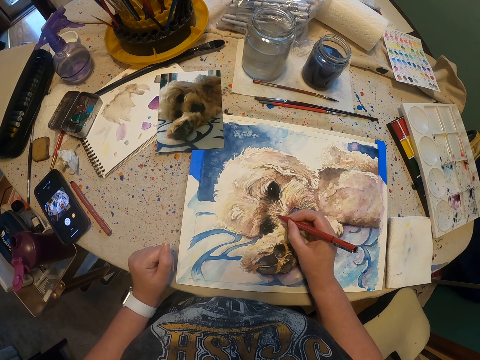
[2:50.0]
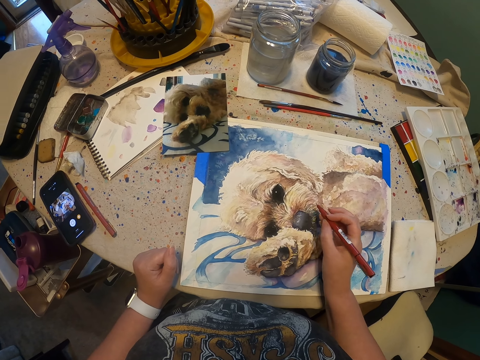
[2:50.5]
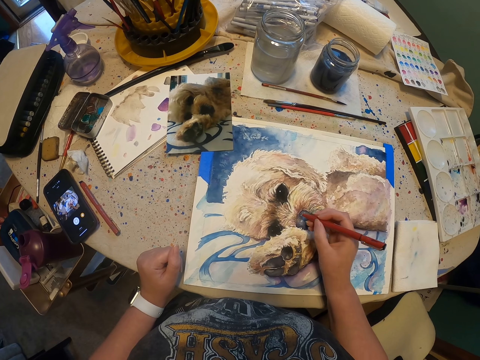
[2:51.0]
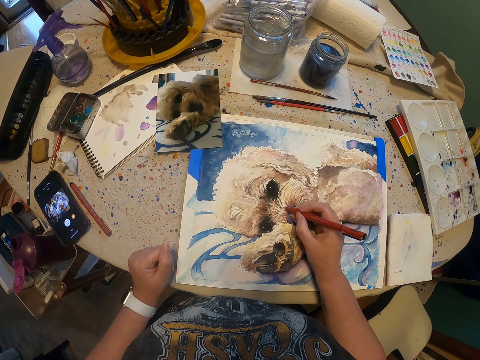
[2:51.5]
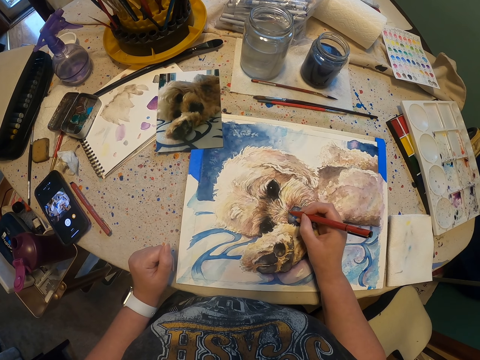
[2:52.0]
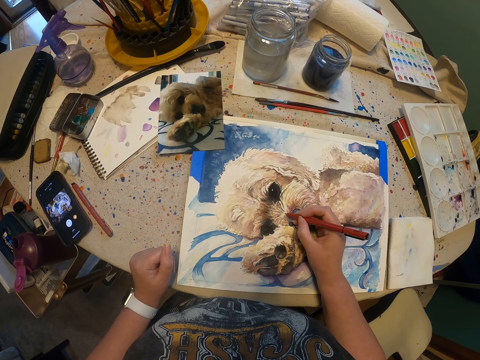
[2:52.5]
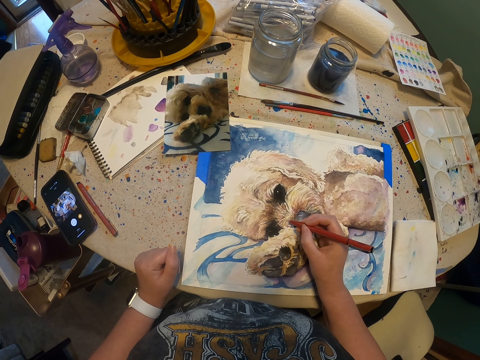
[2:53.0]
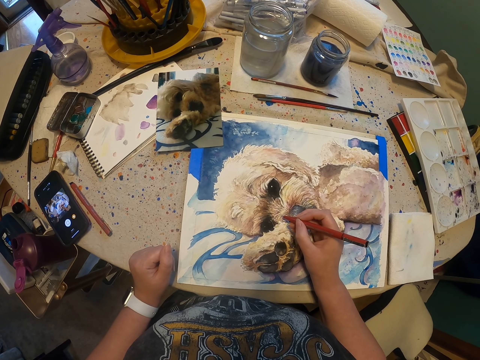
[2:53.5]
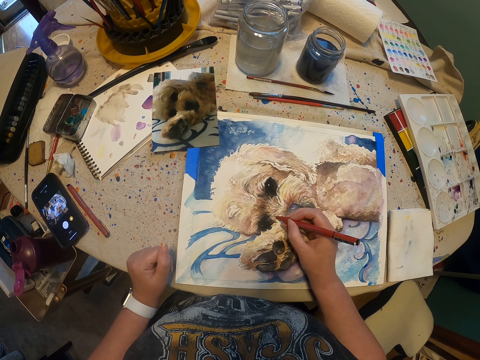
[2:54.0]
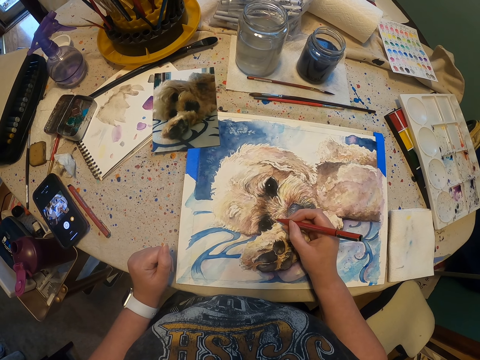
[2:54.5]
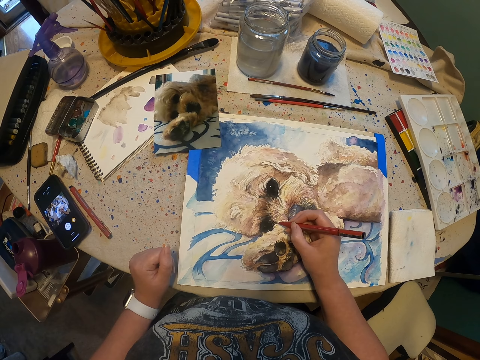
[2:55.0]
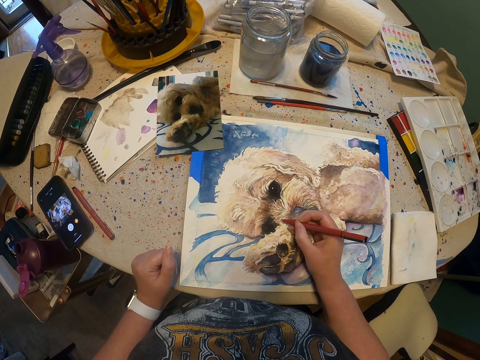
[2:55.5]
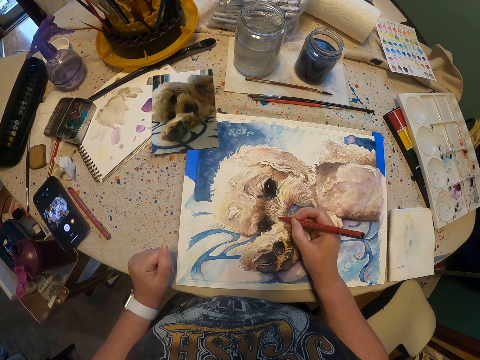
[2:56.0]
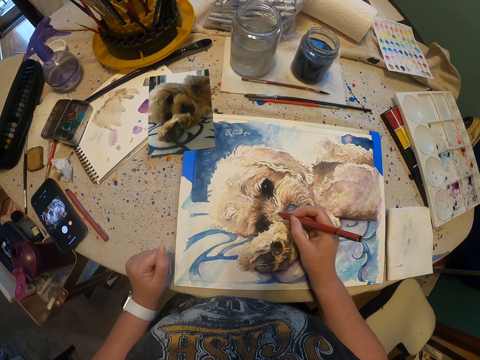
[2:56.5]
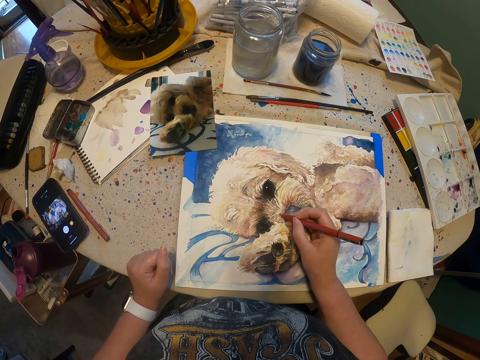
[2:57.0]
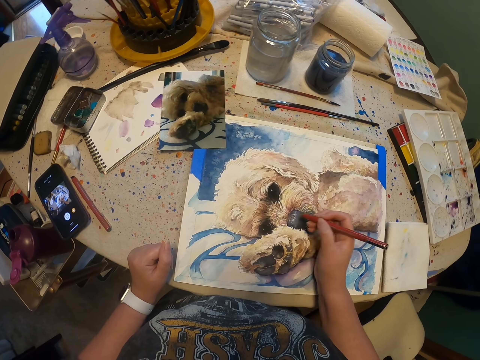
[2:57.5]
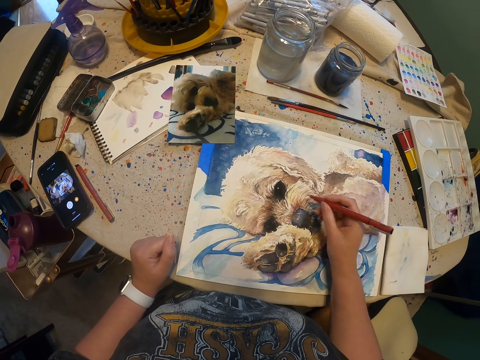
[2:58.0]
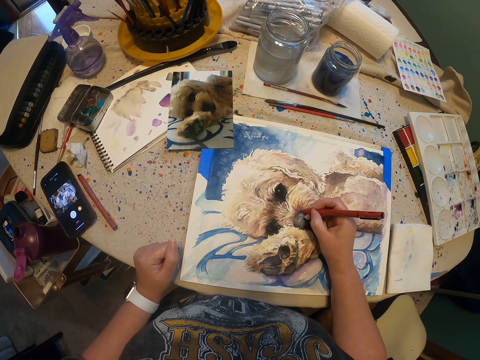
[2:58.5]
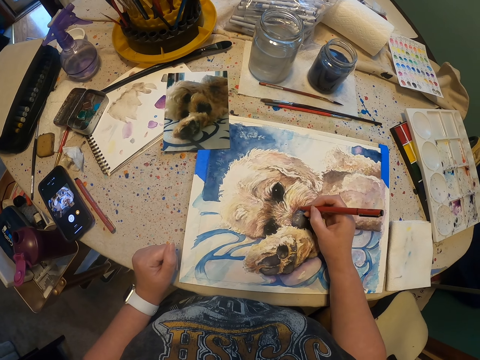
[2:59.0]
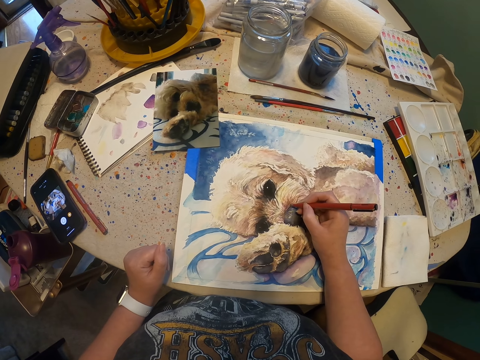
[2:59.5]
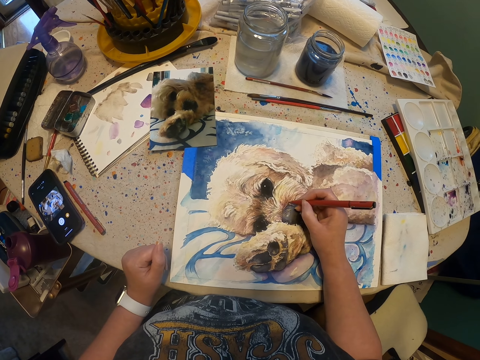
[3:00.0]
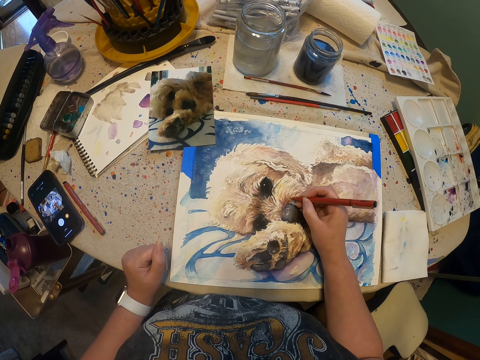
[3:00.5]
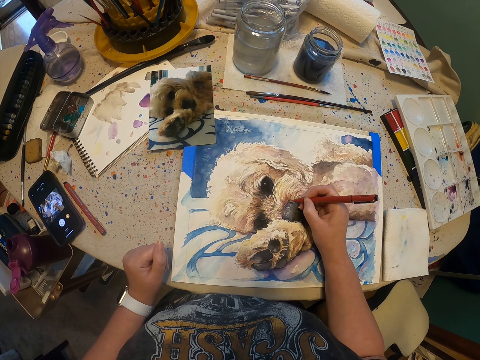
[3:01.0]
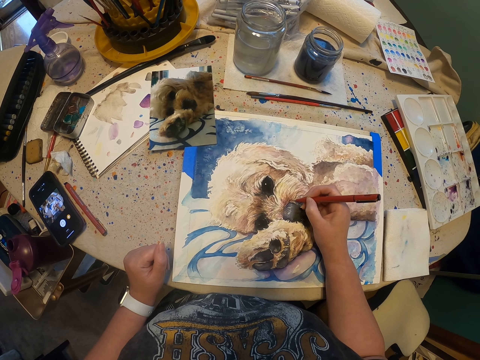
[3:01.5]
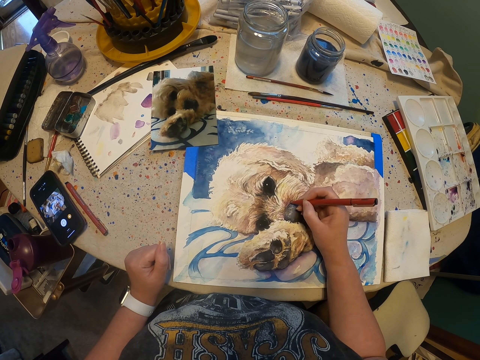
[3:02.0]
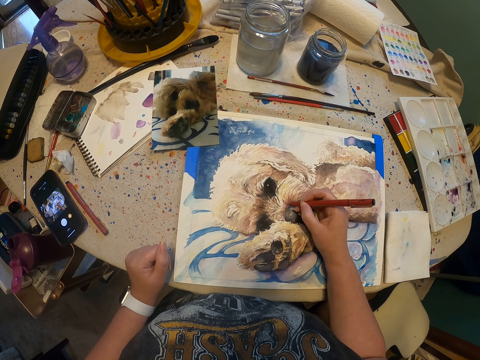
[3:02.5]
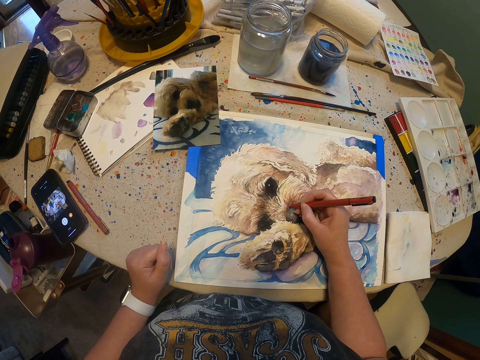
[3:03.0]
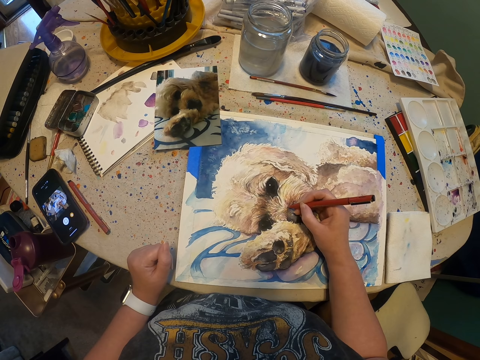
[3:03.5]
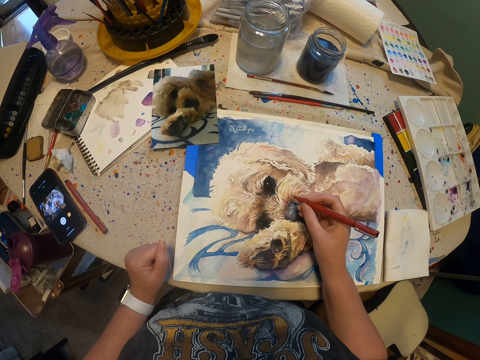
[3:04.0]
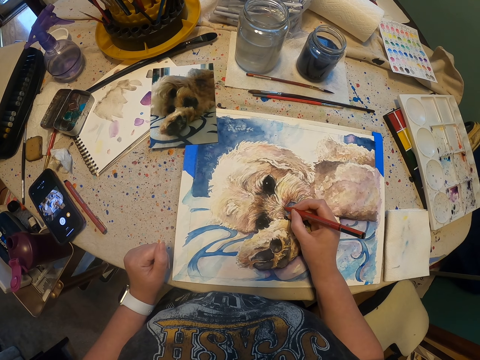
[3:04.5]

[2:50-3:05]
The camera wearer moves the hand. They draw with the pen.

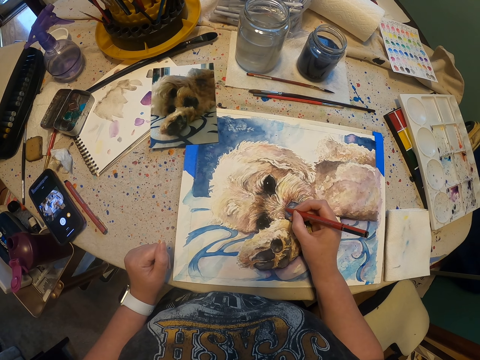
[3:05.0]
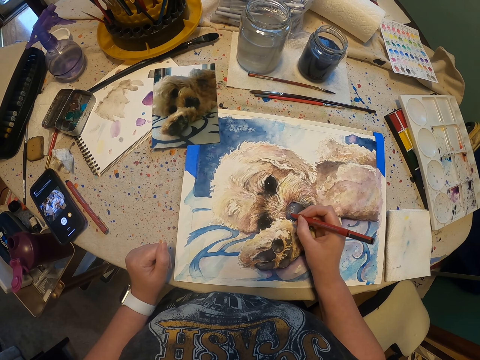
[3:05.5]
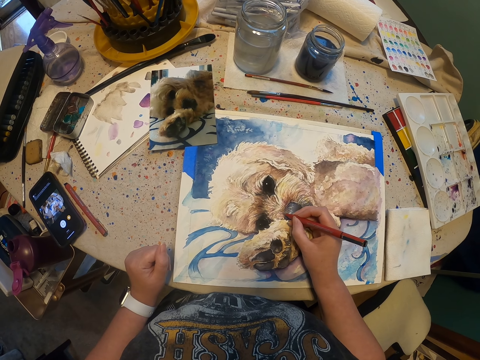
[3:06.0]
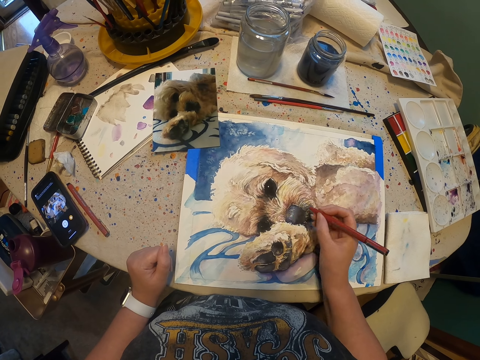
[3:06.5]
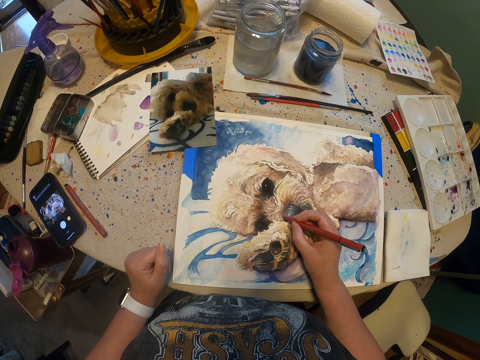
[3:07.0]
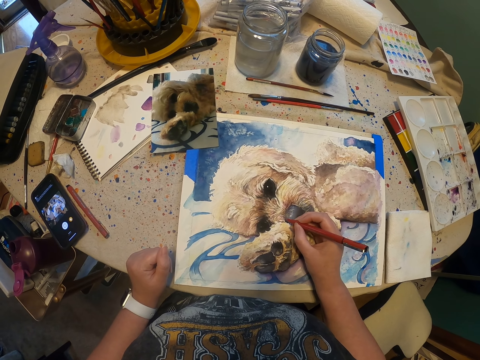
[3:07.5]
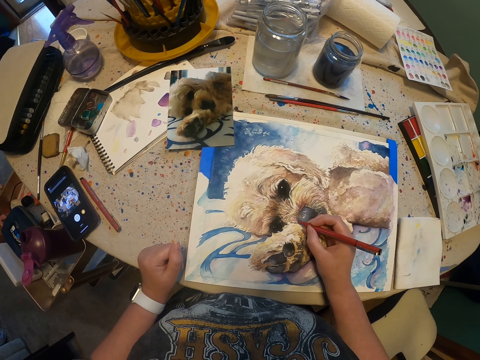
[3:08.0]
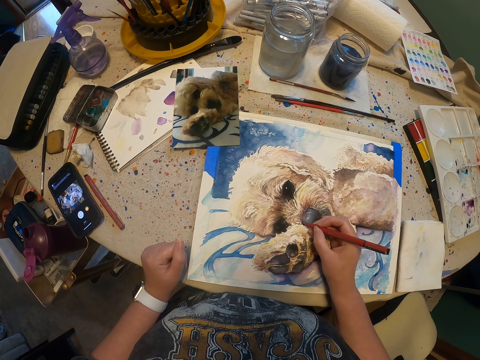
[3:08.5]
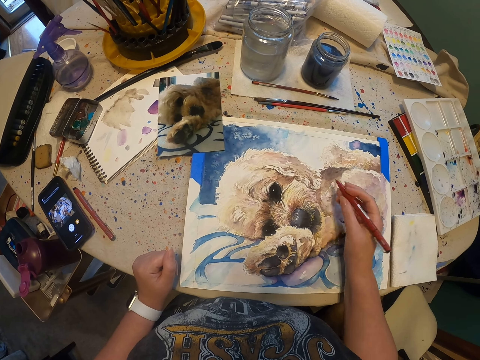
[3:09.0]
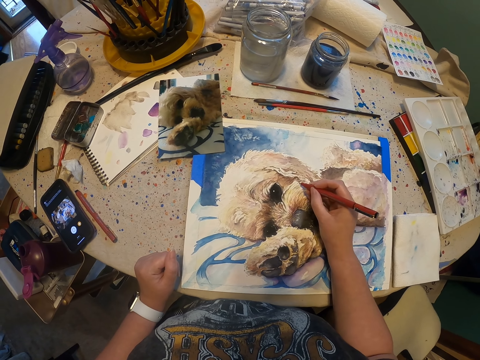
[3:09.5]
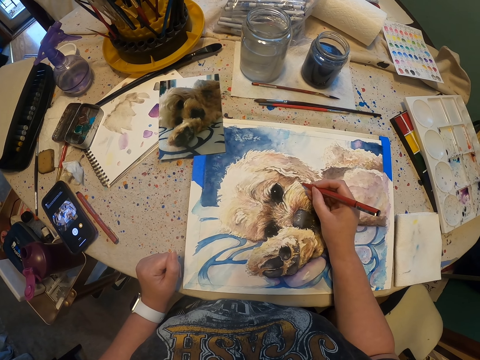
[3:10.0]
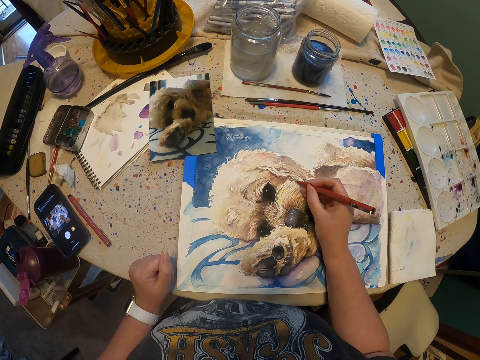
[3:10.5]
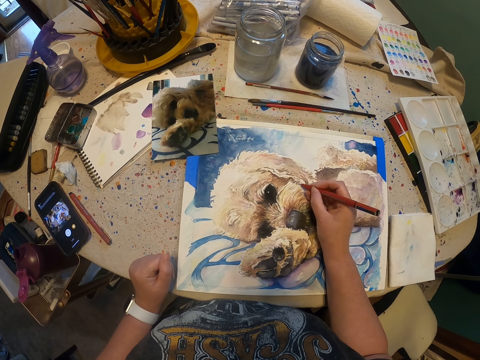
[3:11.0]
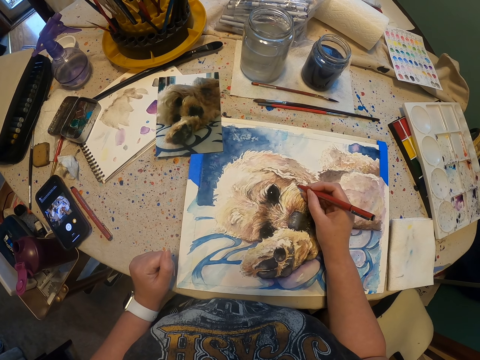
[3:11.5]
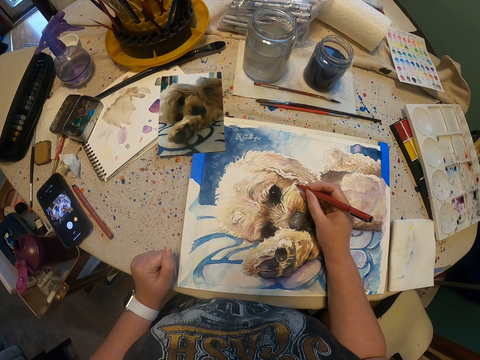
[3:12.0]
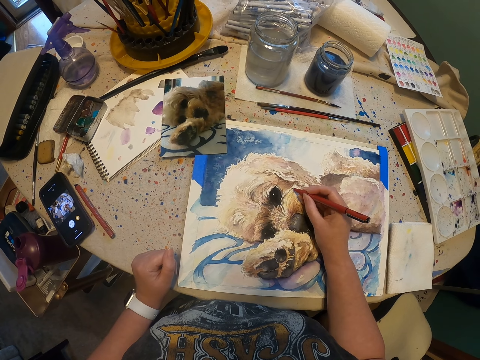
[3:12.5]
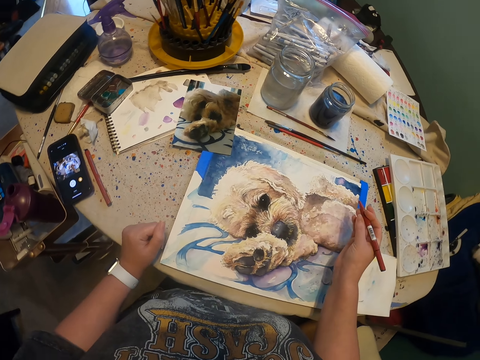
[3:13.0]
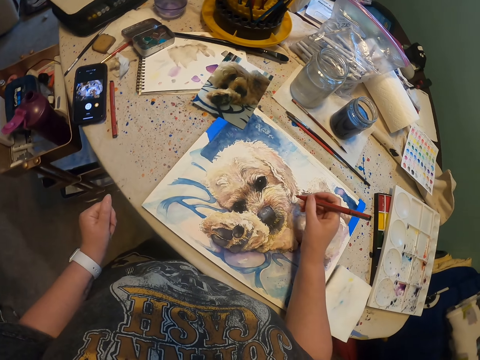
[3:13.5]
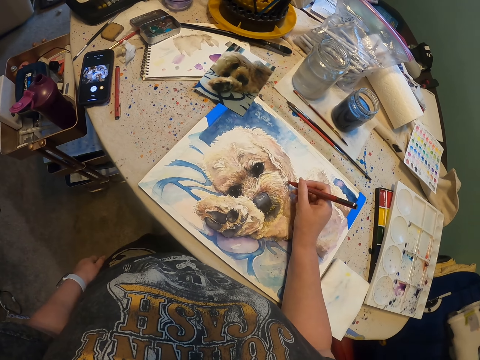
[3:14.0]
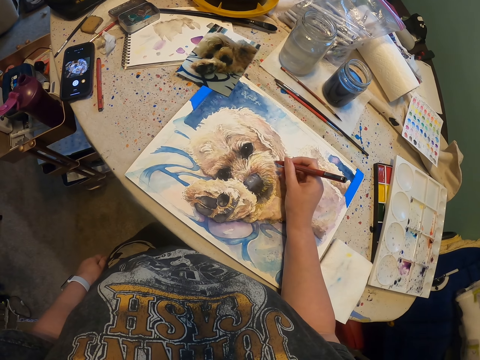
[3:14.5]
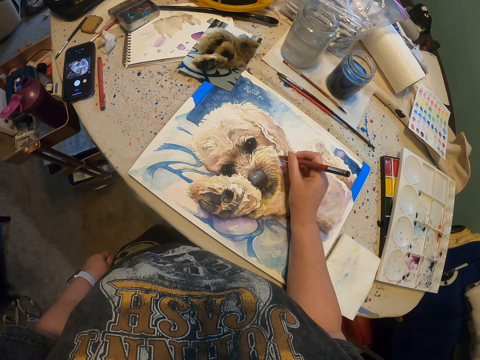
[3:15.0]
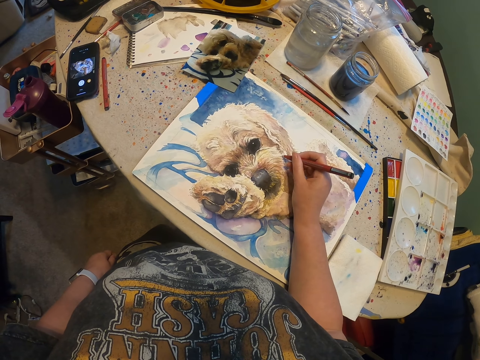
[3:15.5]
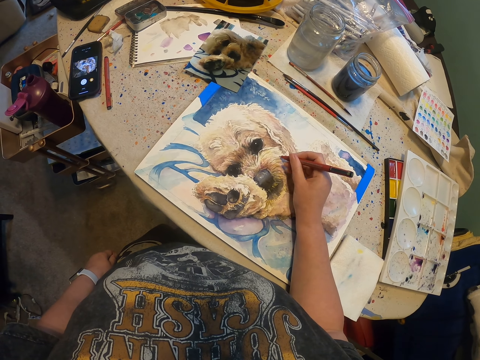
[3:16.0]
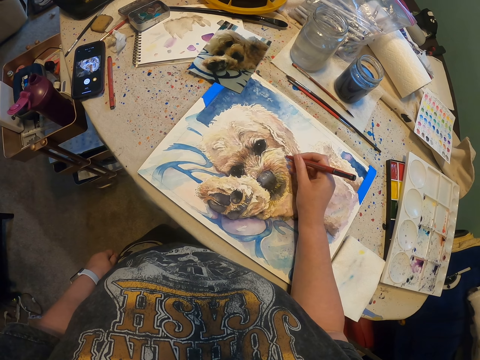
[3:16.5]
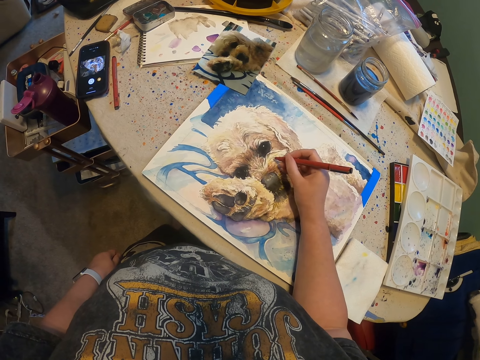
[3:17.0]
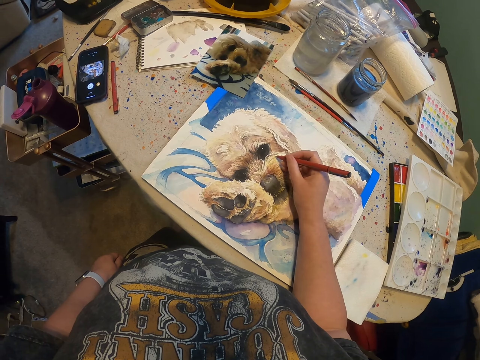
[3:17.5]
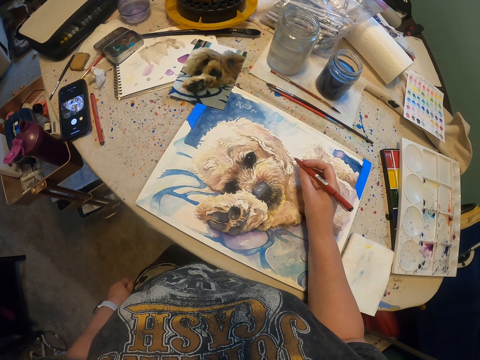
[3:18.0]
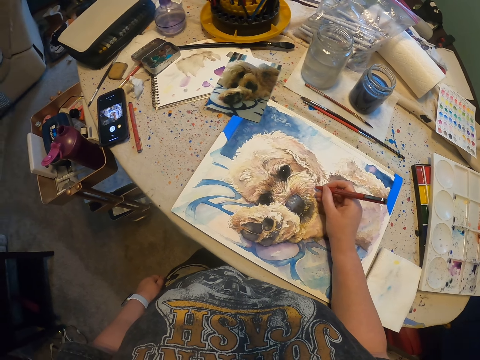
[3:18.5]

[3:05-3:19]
The camera wearer moves the hands. They draw with the pen.
